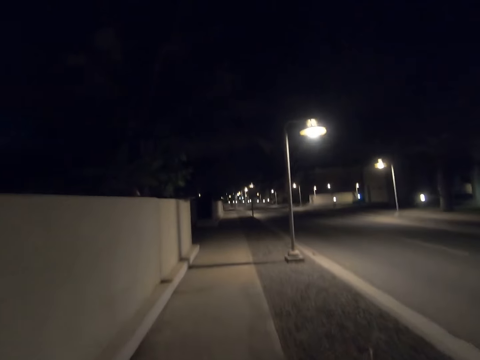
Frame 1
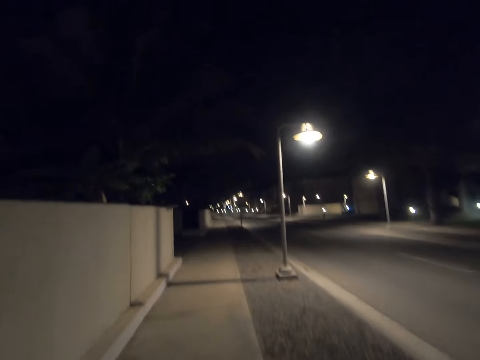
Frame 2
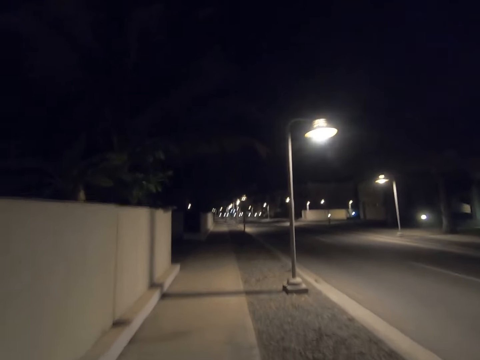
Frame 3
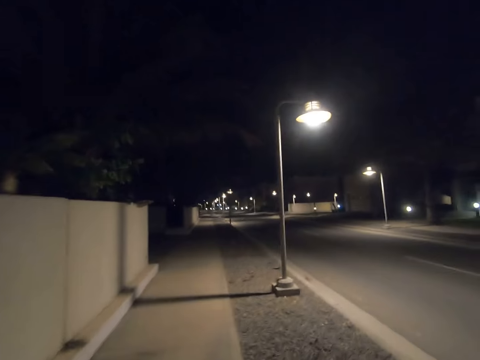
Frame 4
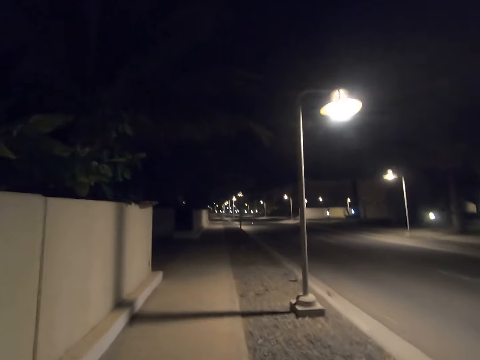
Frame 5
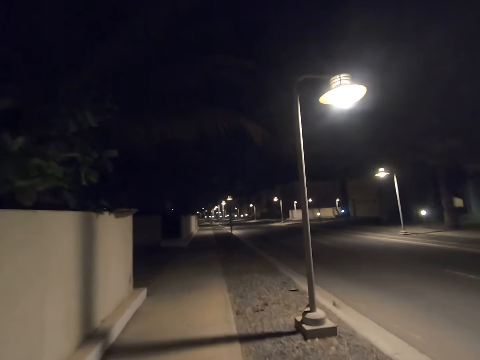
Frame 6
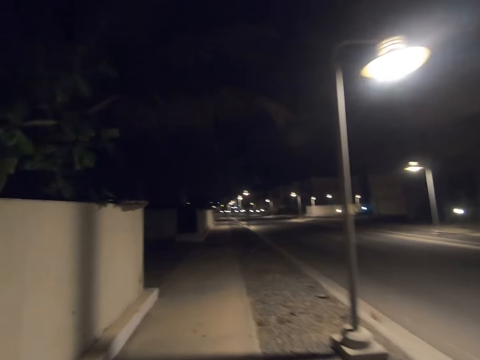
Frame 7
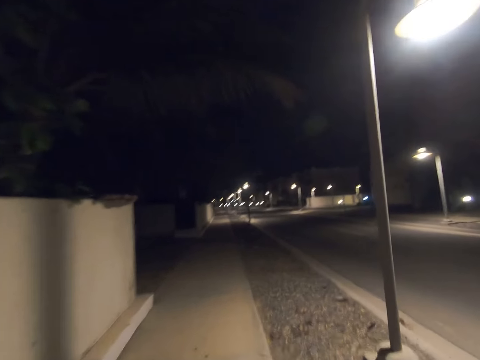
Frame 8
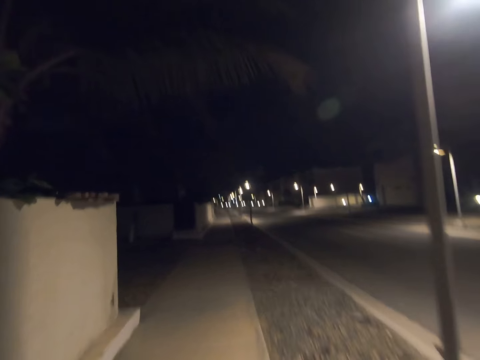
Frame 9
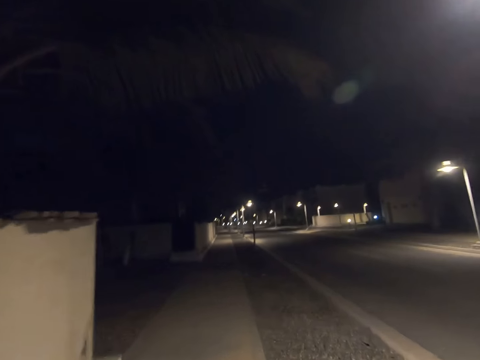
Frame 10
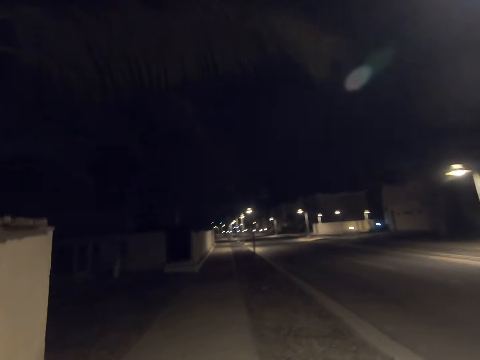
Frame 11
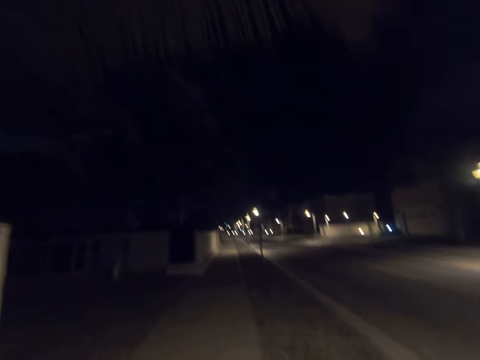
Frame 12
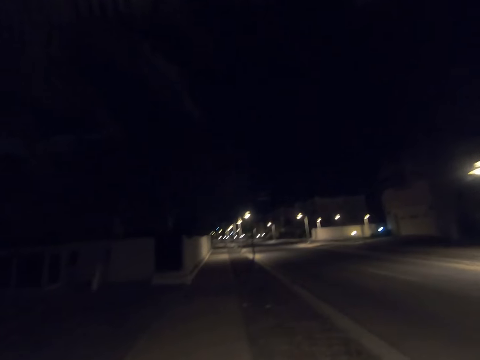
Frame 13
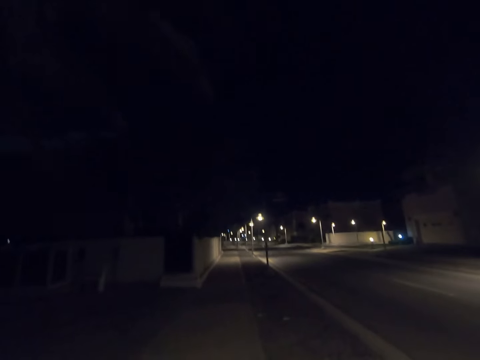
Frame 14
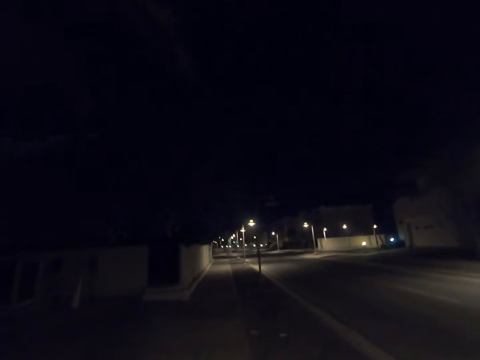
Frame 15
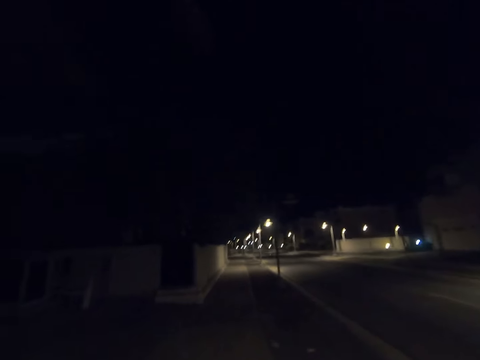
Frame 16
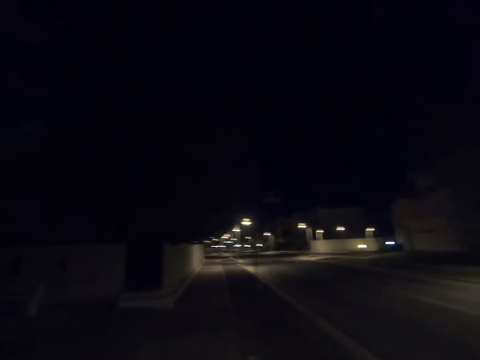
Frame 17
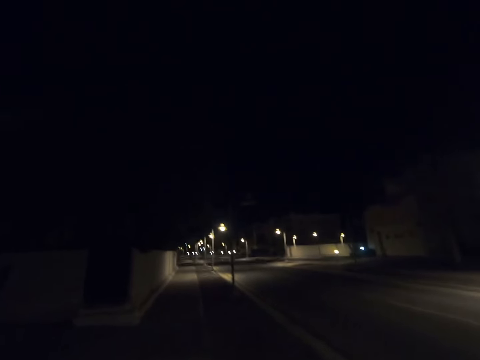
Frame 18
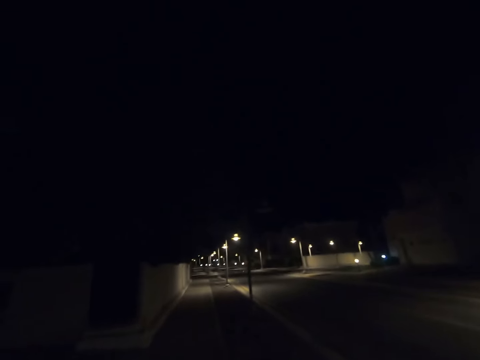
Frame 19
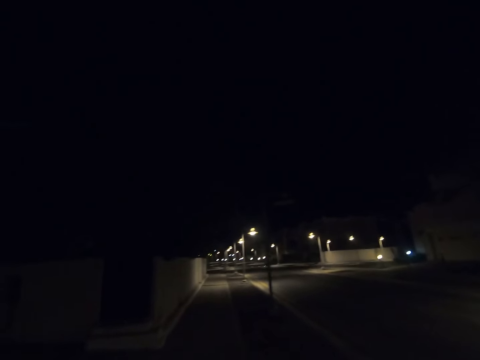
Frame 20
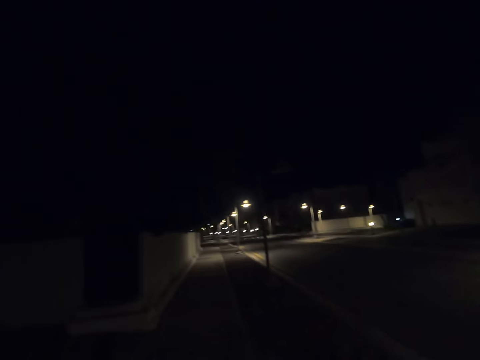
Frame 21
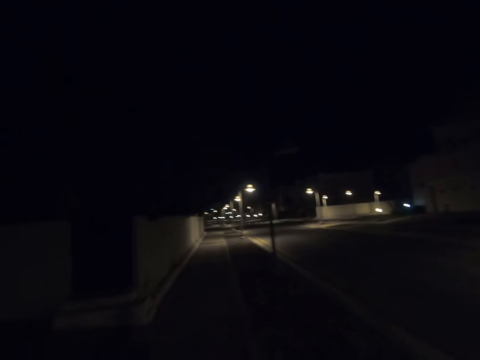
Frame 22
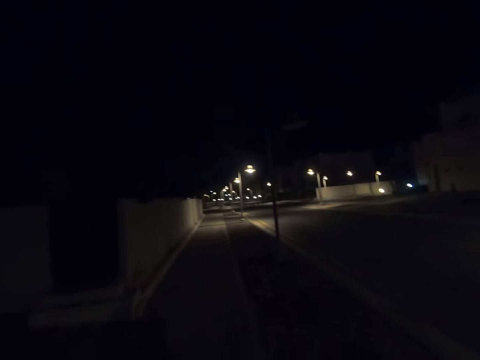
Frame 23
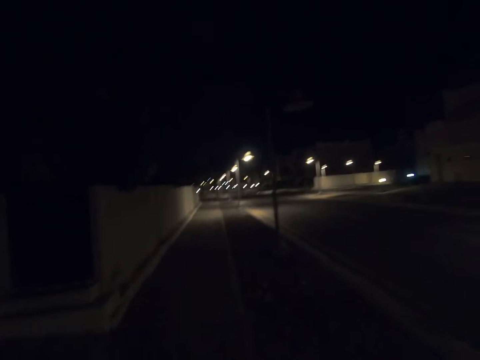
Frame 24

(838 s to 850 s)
The camera wearer walks past a street light pole.

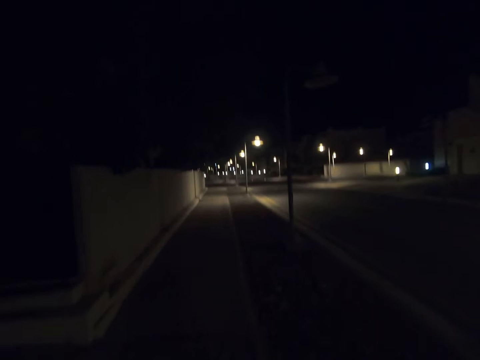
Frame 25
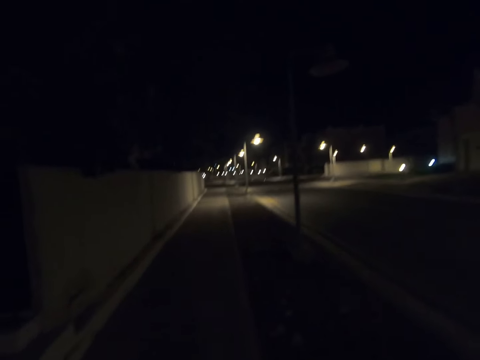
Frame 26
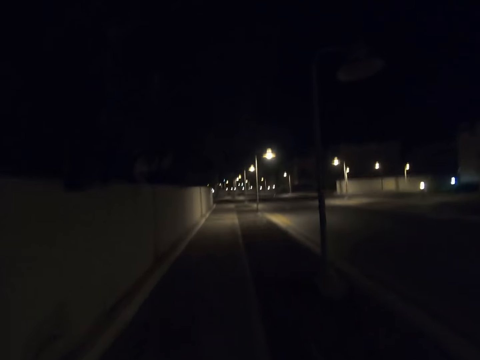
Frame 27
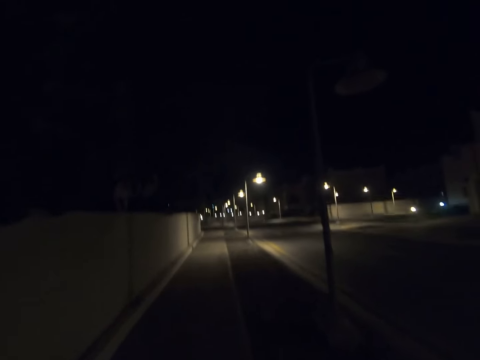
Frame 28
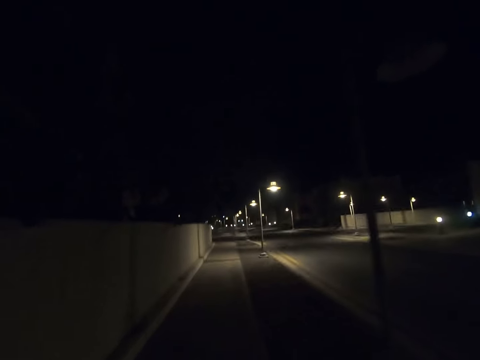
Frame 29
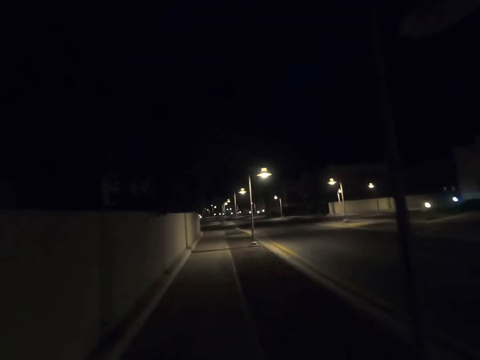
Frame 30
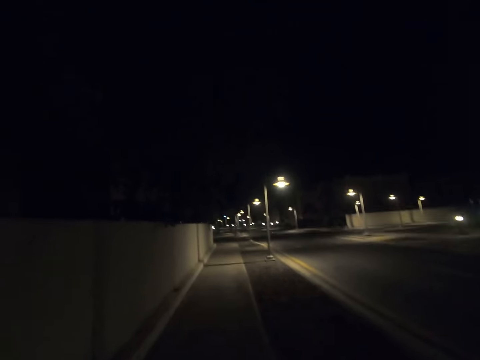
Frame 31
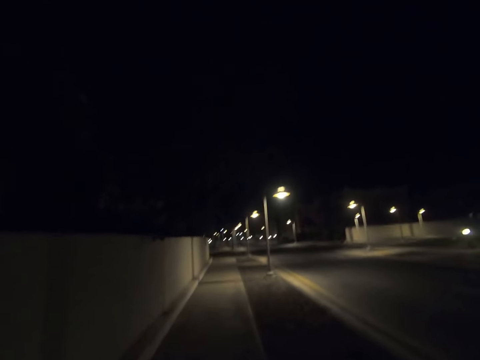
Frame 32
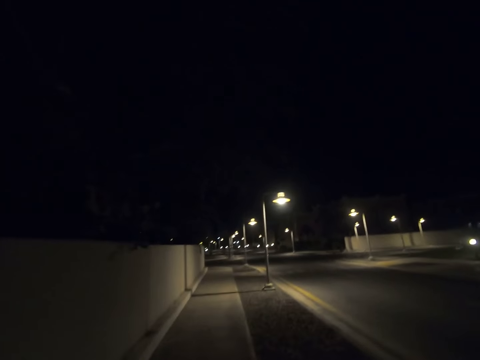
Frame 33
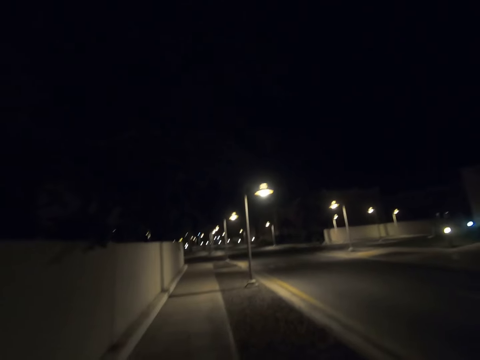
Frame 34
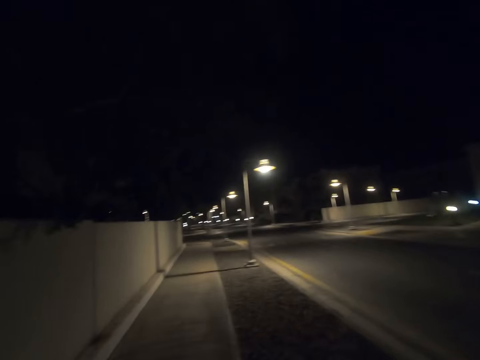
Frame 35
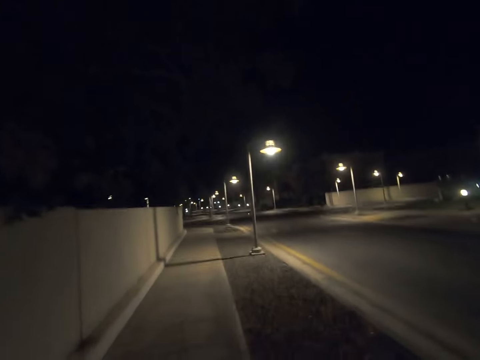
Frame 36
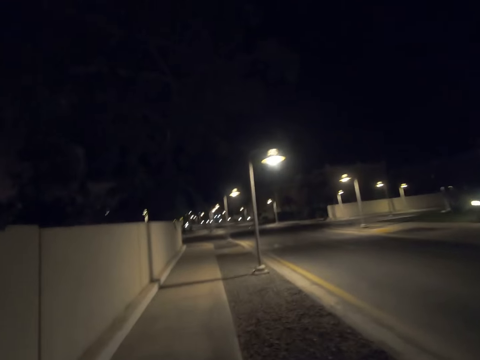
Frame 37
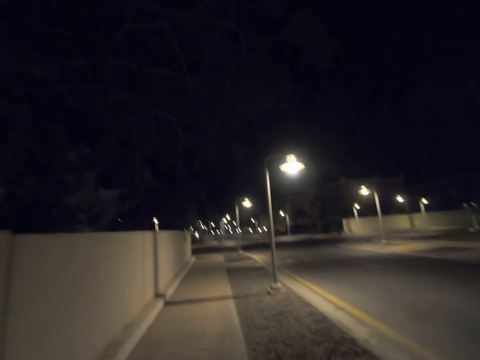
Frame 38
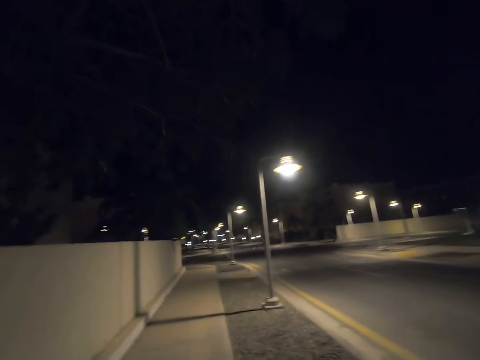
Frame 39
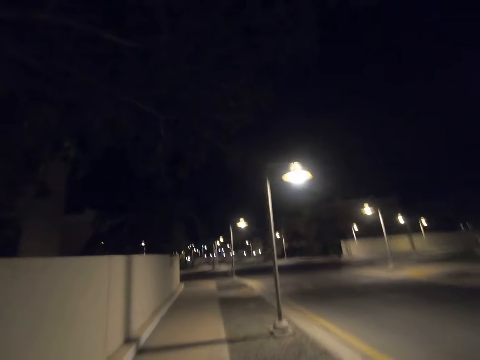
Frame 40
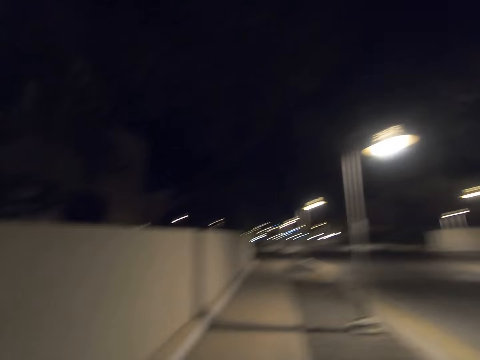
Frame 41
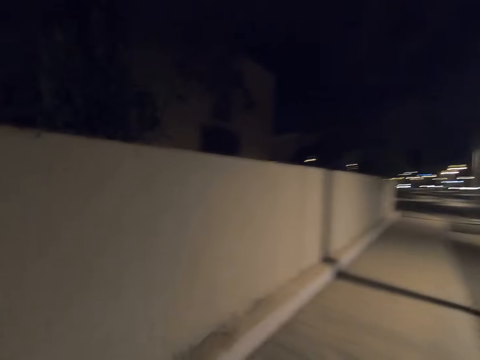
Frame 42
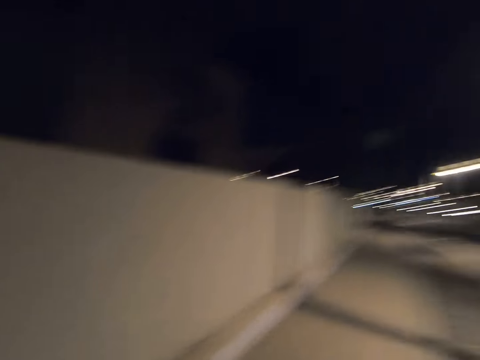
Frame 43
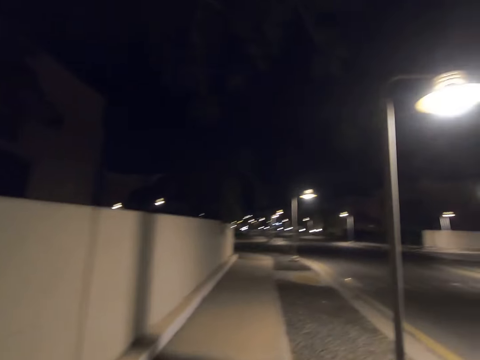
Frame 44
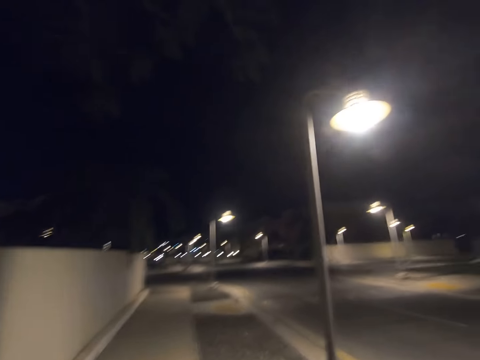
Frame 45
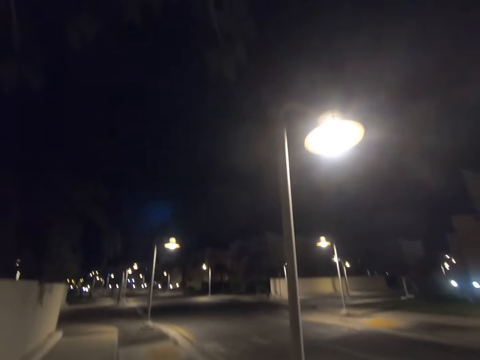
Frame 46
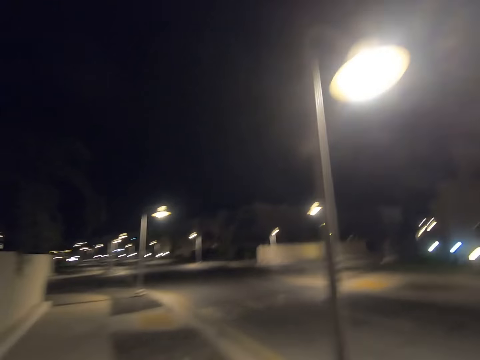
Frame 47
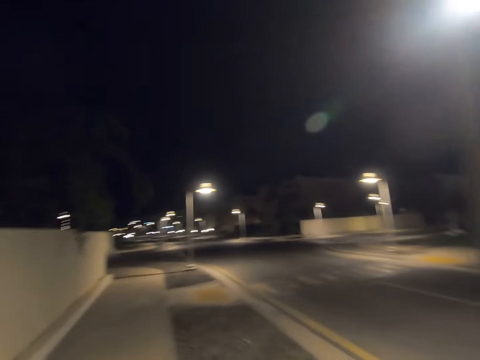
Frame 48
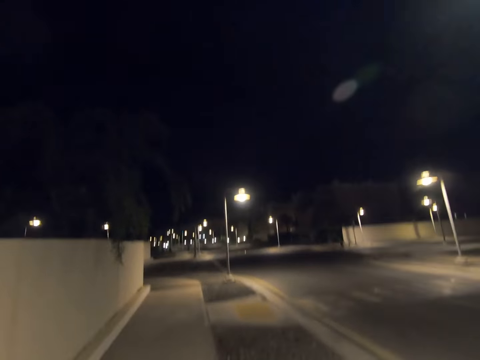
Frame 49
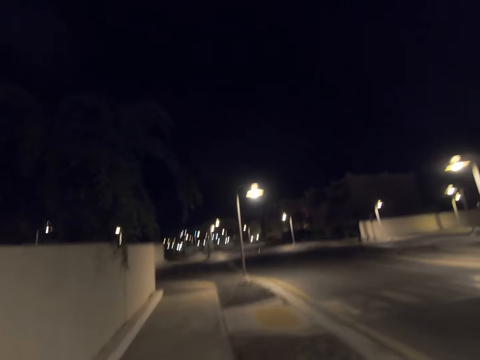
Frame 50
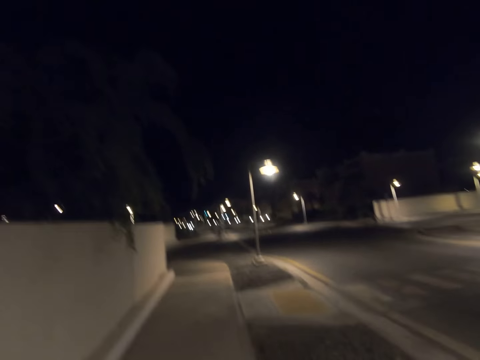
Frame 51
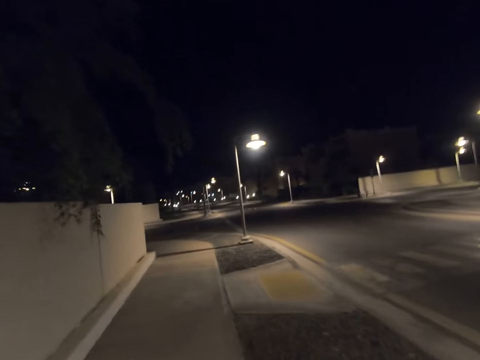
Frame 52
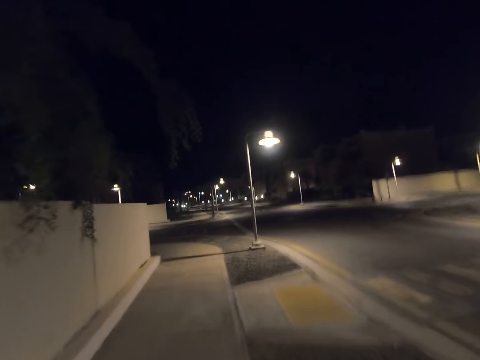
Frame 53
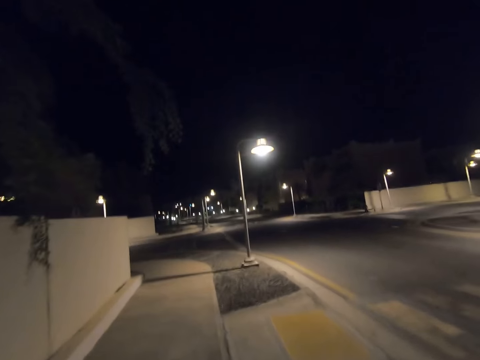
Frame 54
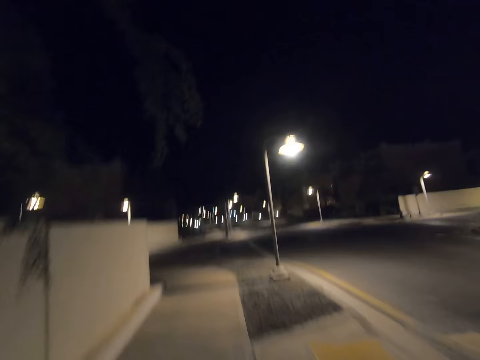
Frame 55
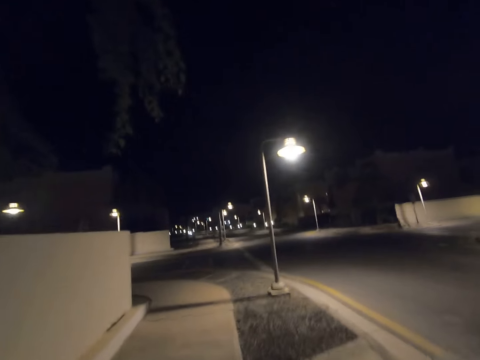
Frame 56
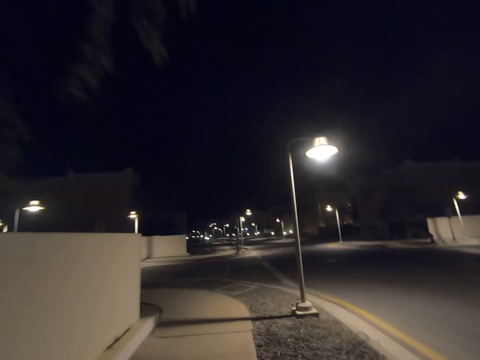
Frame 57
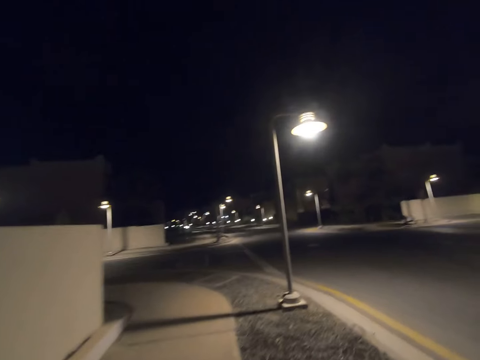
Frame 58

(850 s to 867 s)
The camera wearer walks past a street light pole. He looks to his left. He returns his gaze back. He walks past a street light pole.
